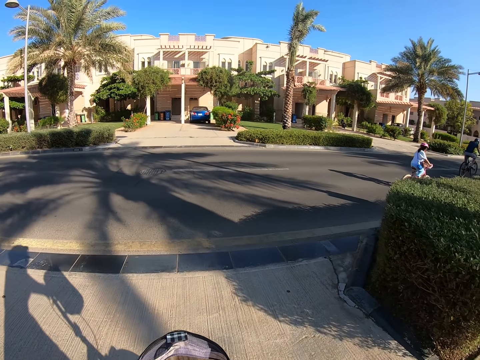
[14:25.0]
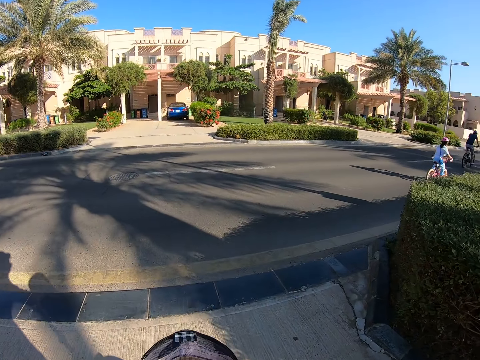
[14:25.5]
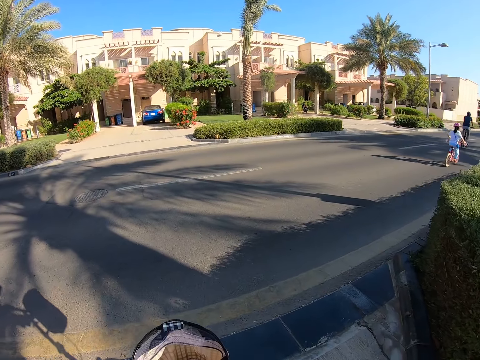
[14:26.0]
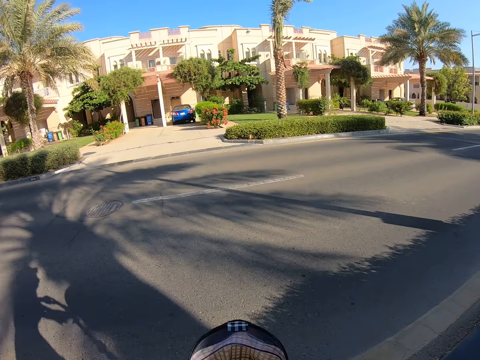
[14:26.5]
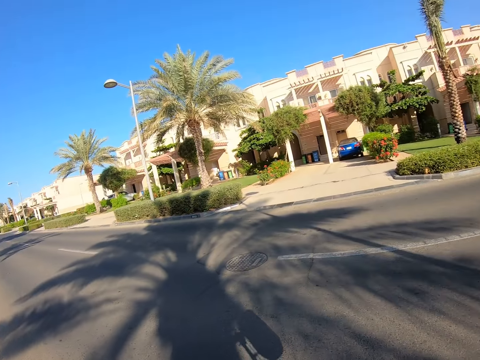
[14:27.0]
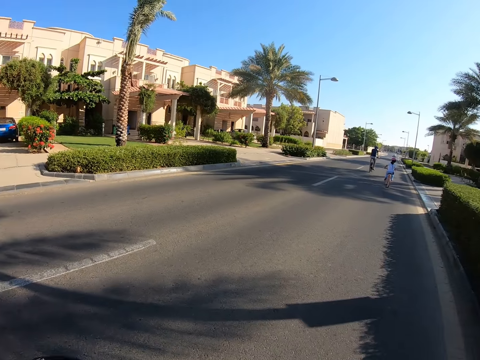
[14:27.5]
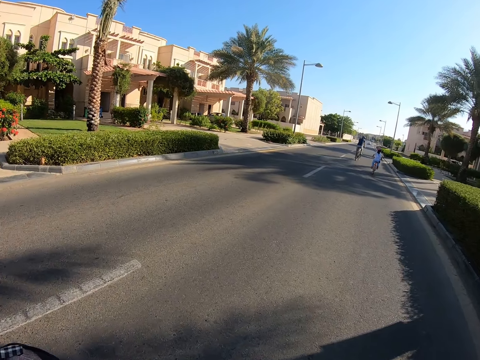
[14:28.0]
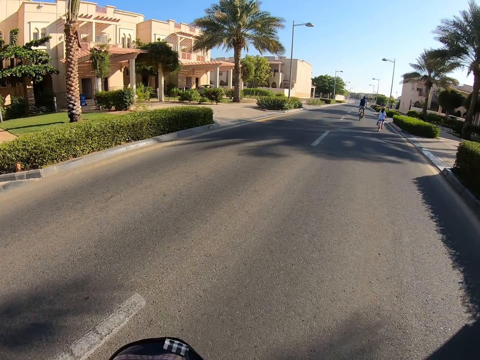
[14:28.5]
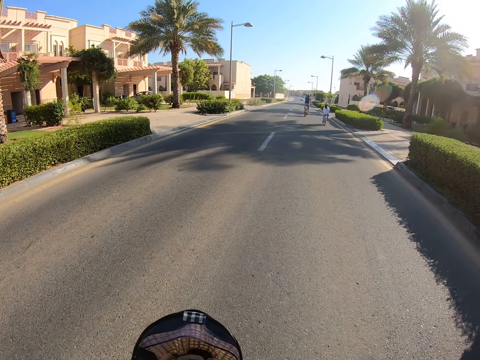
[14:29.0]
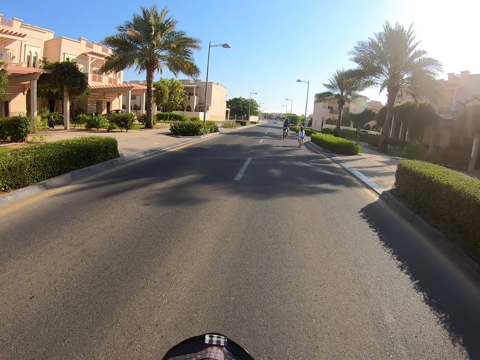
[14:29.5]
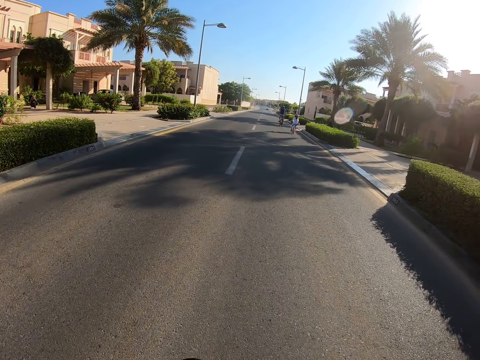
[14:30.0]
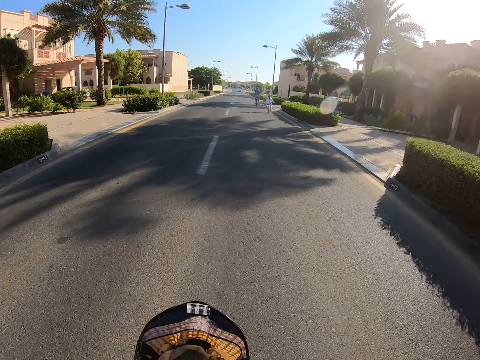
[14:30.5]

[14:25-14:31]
The camera wearer cycles on the road.

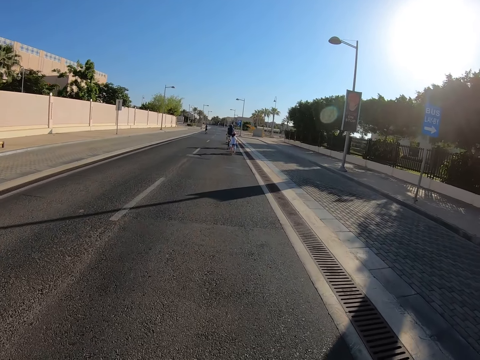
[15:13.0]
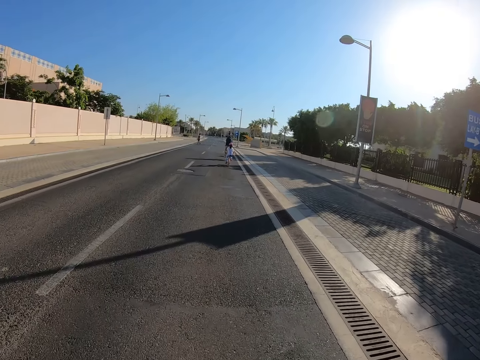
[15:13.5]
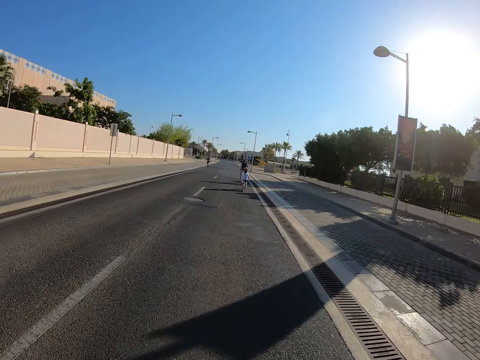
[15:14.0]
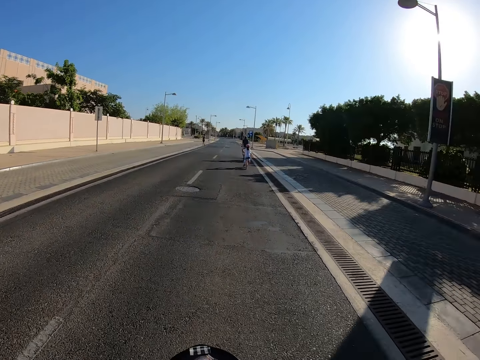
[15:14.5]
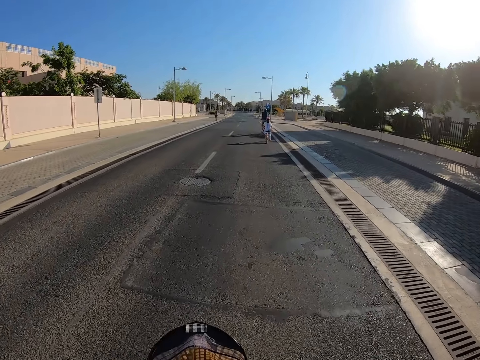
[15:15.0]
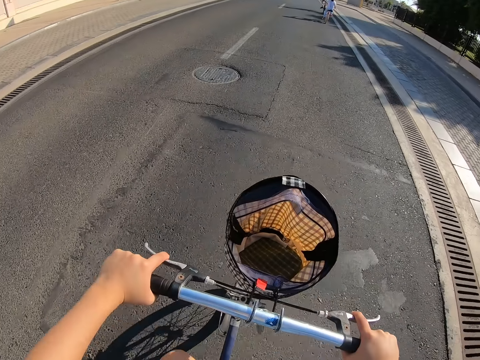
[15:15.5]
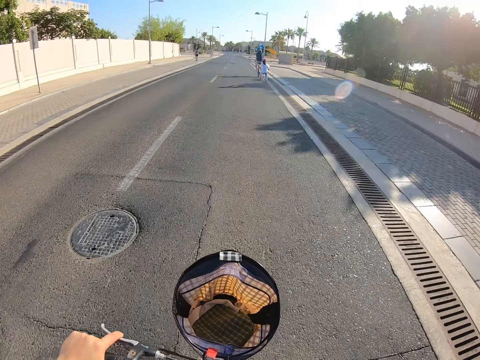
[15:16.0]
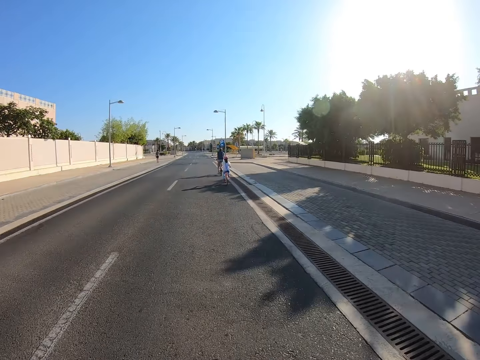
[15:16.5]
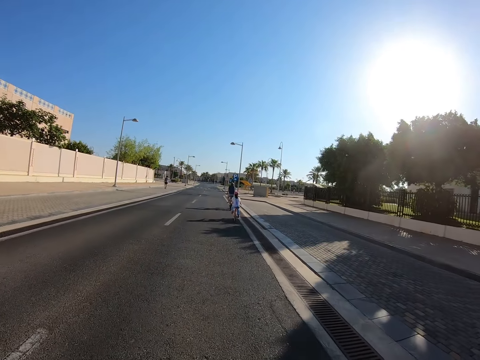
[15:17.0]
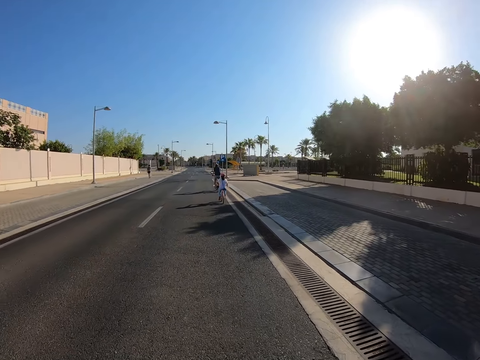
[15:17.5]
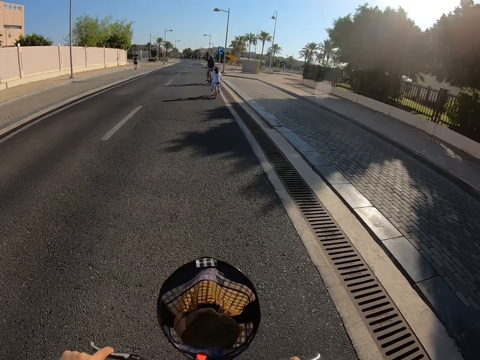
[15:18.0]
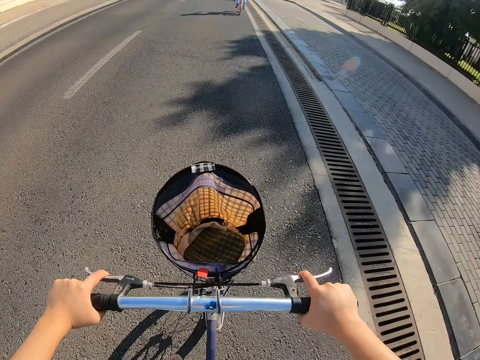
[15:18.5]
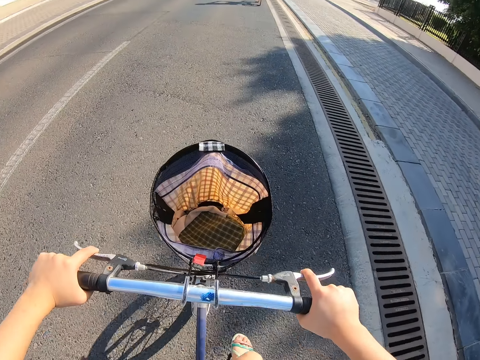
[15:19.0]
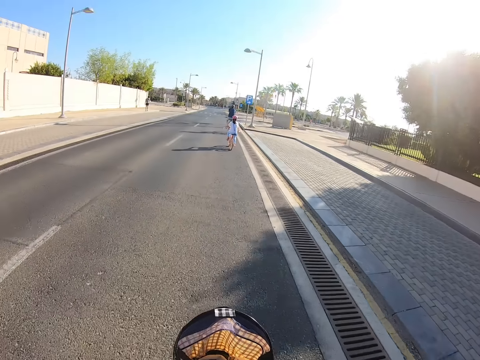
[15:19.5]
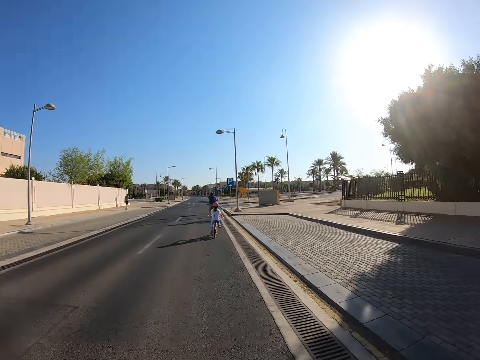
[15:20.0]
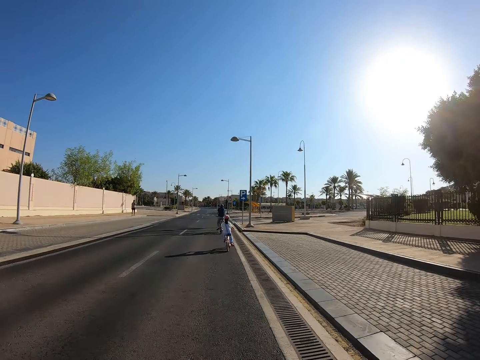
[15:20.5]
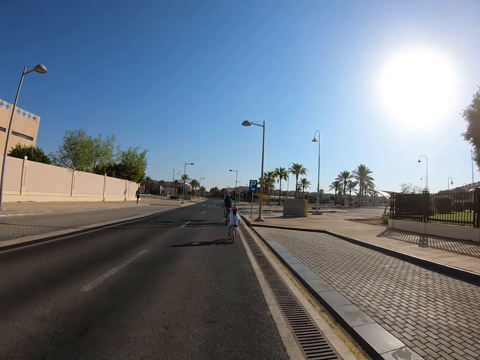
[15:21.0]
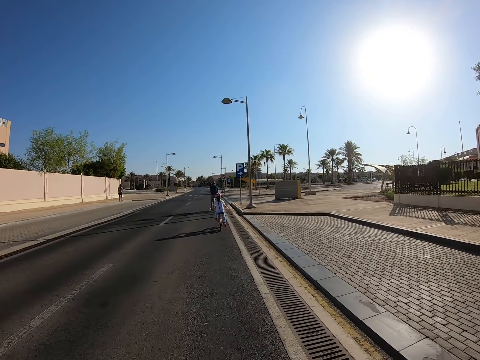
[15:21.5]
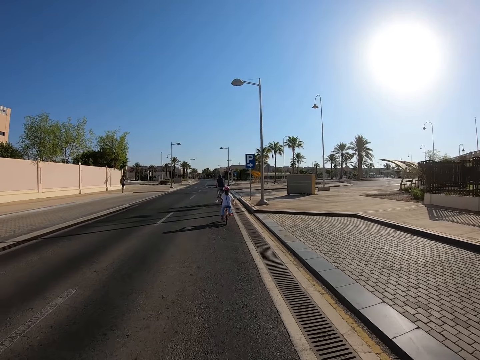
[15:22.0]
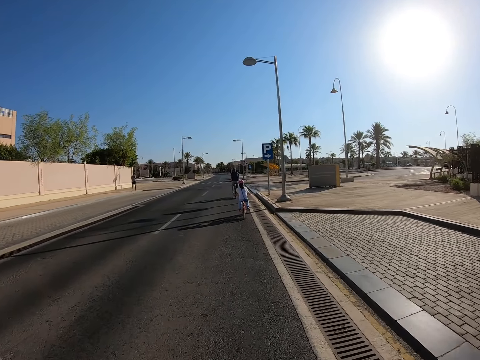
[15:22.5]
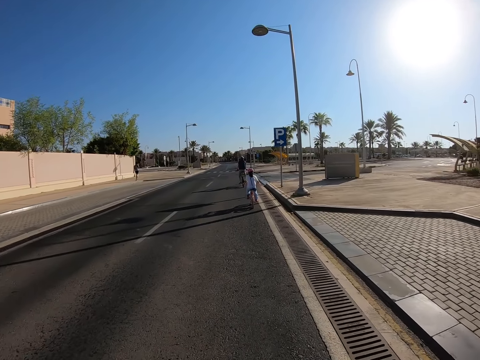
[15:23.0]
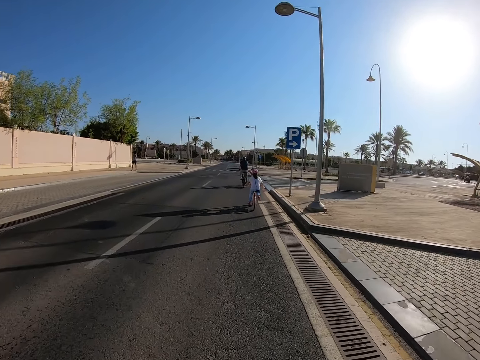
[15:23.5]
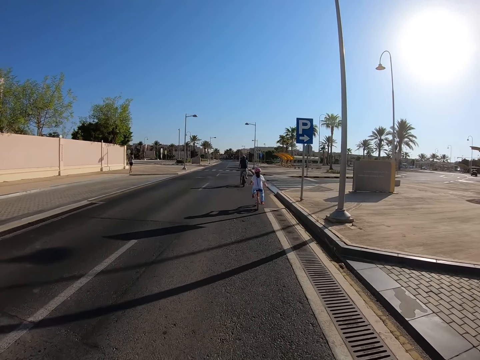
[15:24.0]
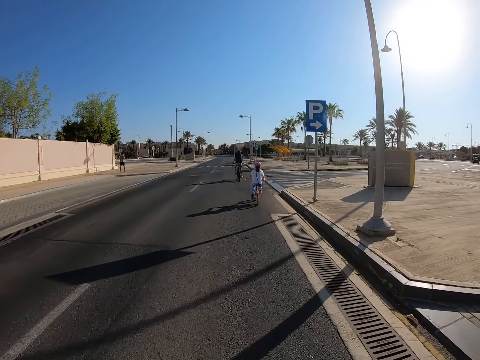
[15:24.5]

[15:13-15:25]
The camera wearer shows her hands. She hides her hands.

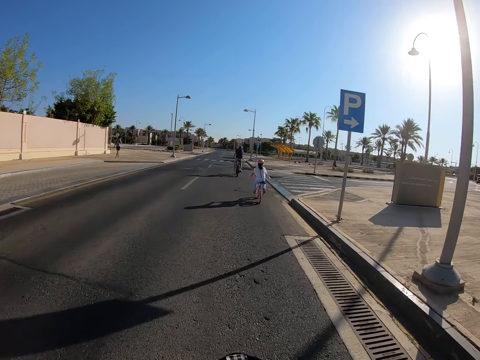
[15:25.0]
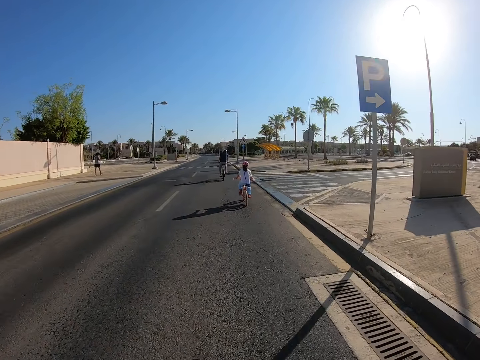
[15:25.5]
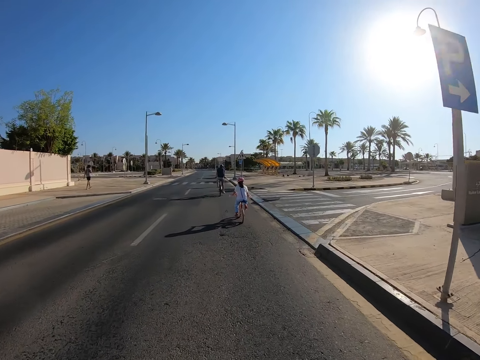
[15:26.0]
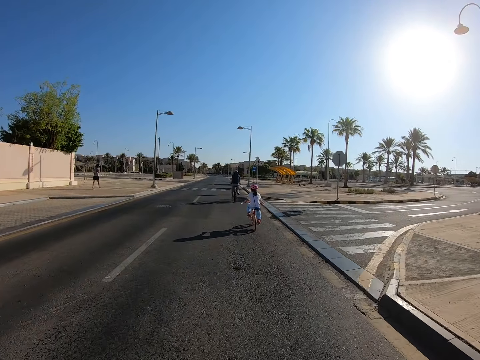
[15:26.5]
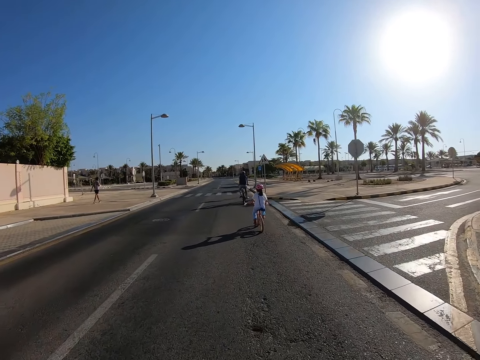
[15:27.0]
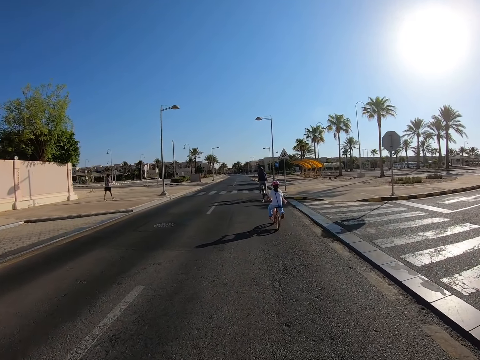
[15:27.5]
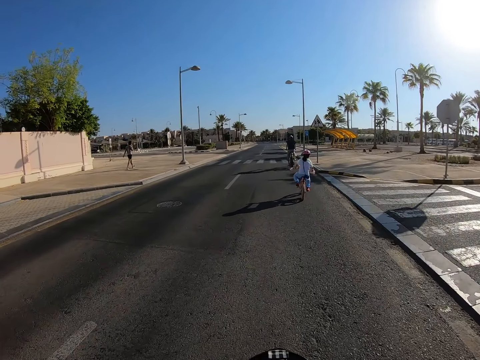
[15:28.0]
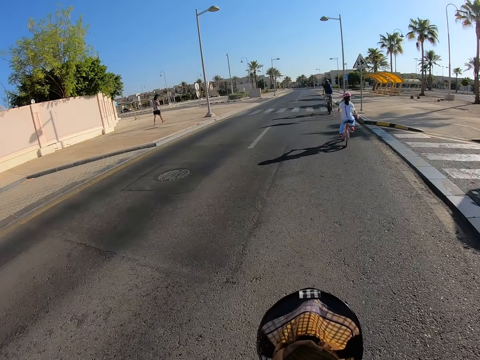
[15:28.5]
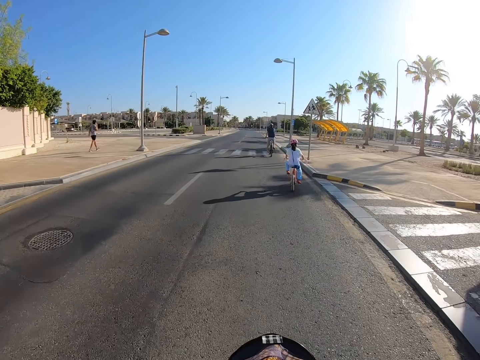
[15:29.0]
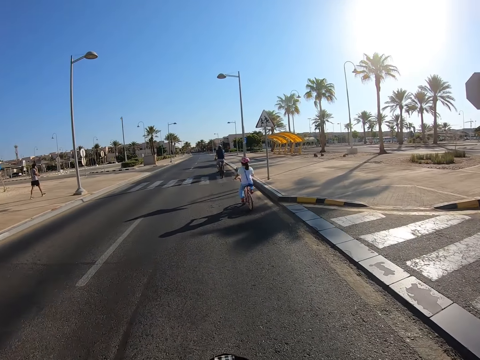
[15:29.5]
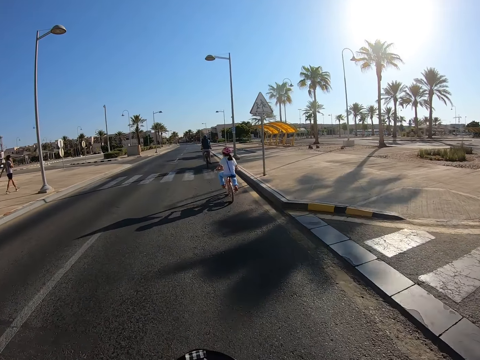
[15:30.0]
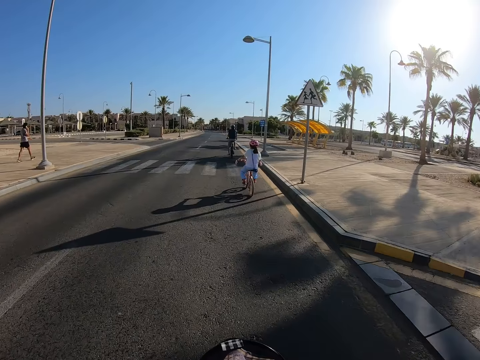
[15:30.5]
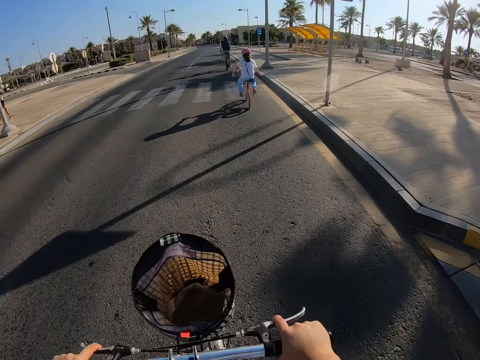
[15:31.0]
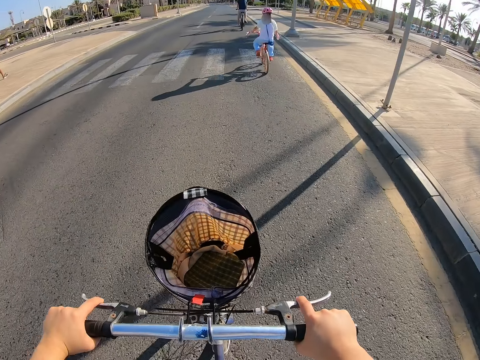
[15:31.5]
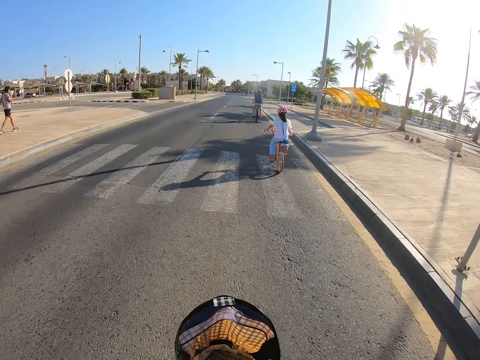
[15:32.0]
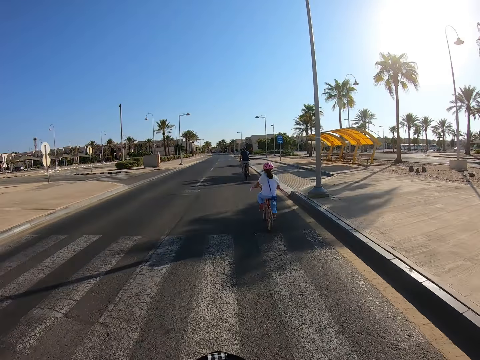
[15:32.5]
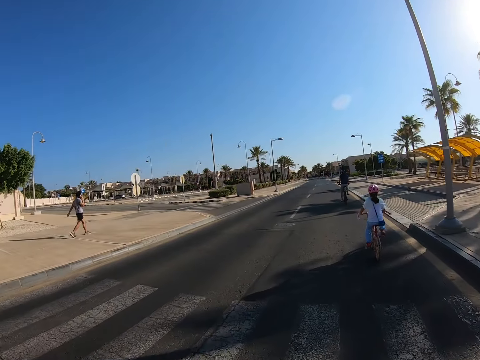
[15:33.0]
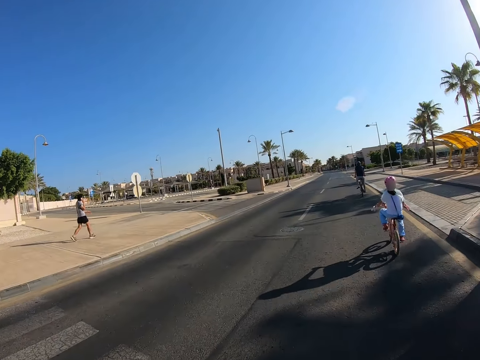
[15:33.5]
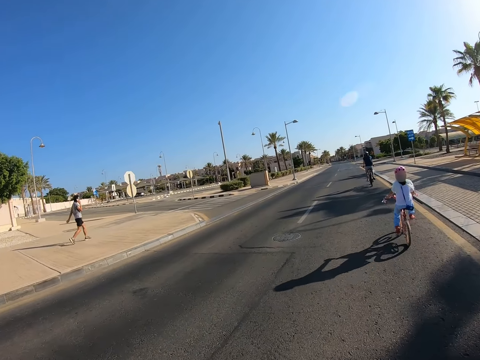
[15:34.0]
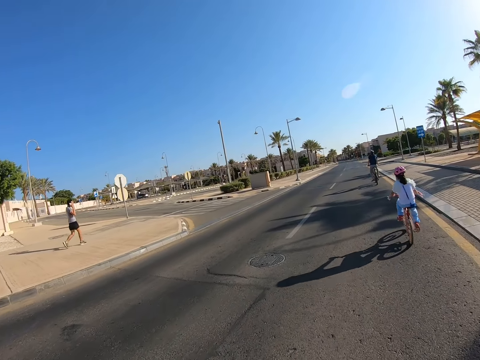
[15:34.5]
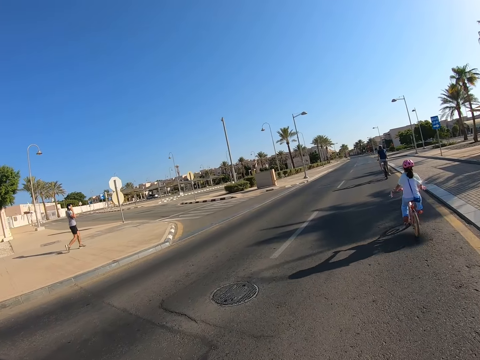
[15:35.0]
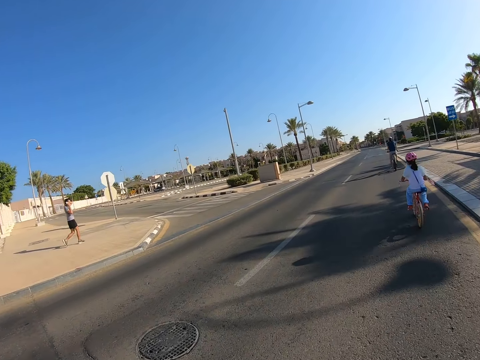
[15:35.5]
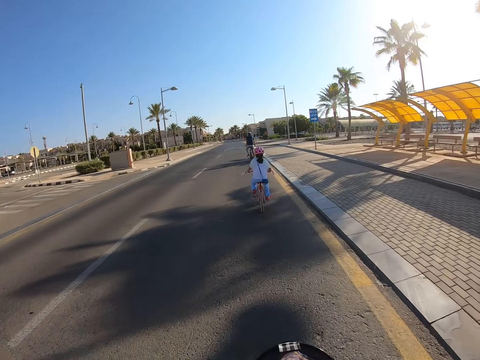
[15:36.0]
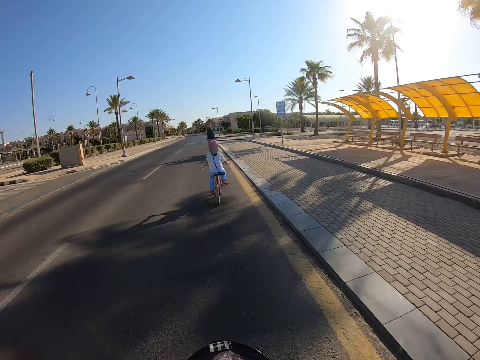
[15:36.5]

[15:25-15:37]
The camera wearer shows her hands. She hides her hands.
